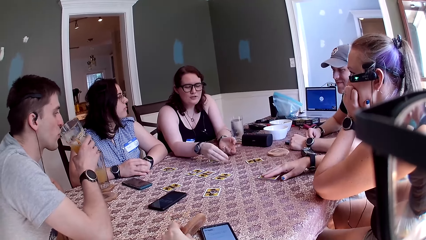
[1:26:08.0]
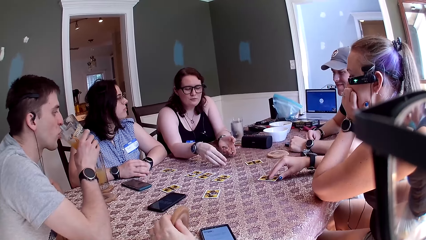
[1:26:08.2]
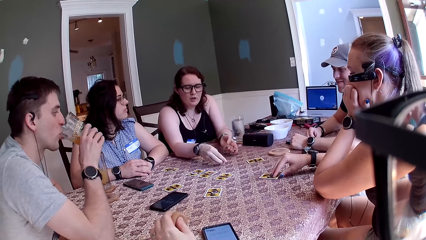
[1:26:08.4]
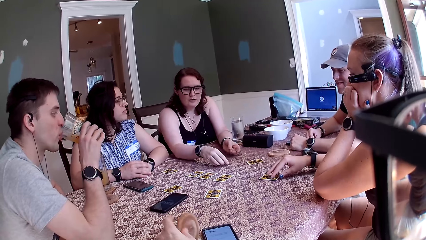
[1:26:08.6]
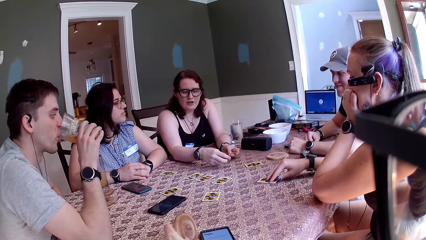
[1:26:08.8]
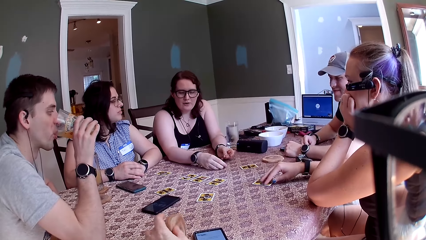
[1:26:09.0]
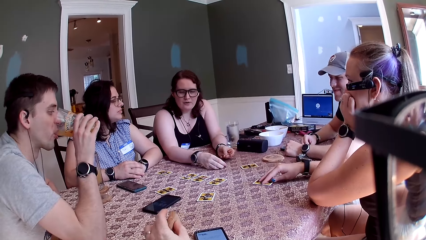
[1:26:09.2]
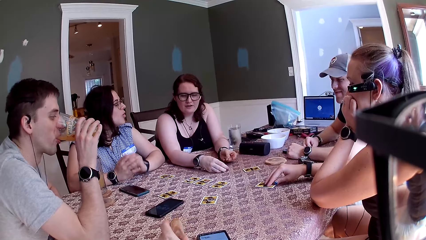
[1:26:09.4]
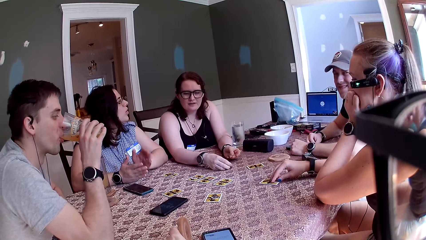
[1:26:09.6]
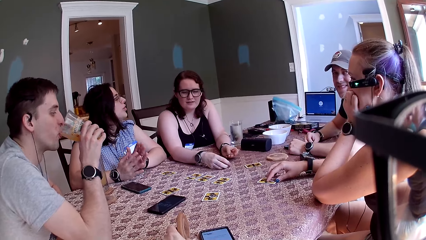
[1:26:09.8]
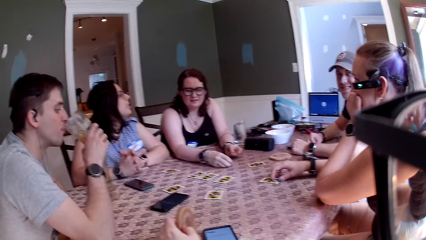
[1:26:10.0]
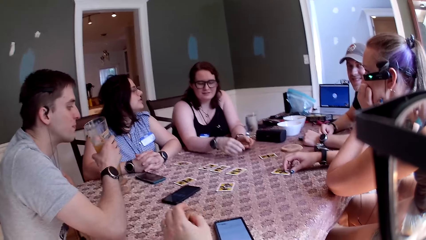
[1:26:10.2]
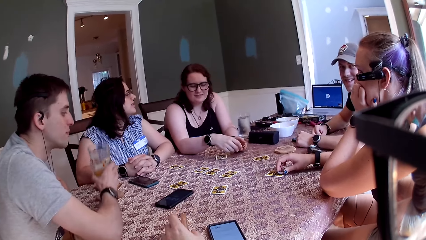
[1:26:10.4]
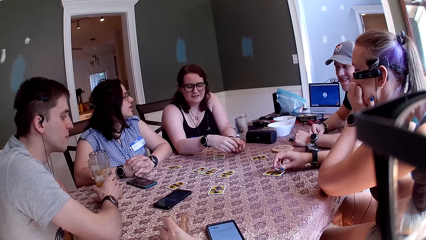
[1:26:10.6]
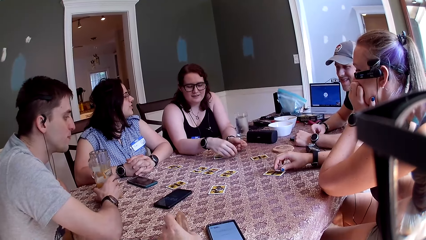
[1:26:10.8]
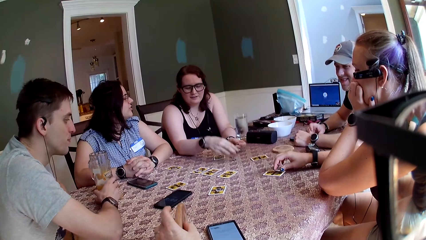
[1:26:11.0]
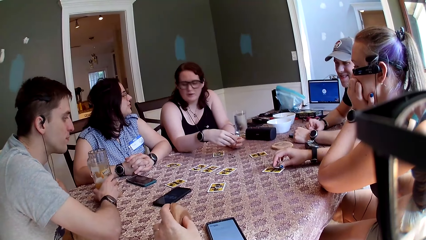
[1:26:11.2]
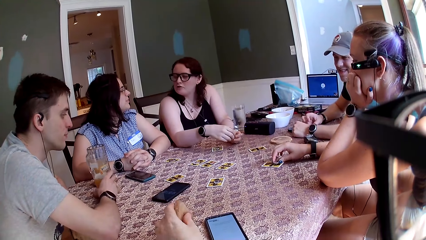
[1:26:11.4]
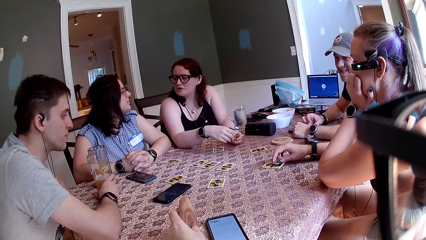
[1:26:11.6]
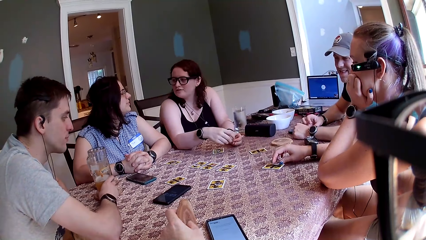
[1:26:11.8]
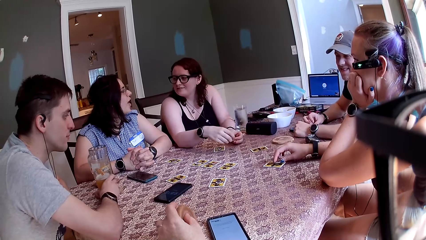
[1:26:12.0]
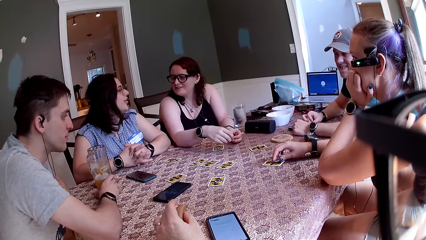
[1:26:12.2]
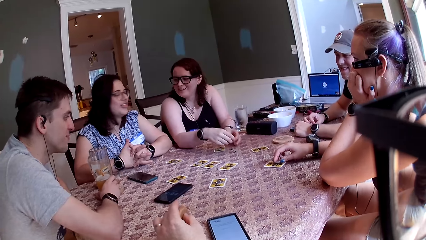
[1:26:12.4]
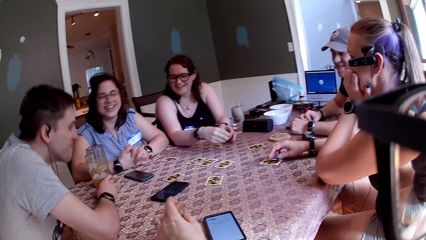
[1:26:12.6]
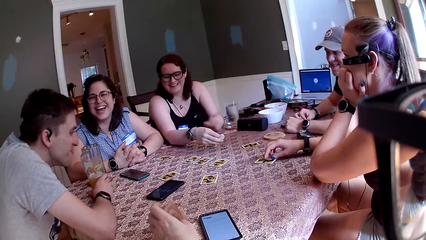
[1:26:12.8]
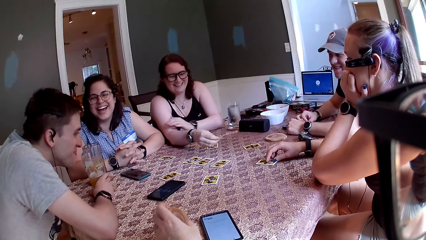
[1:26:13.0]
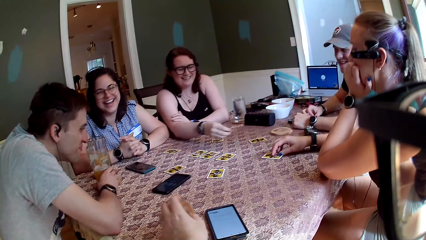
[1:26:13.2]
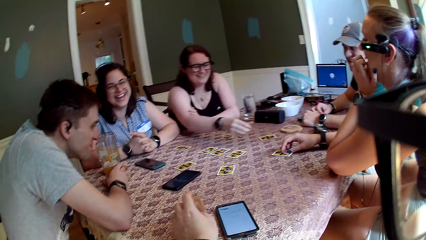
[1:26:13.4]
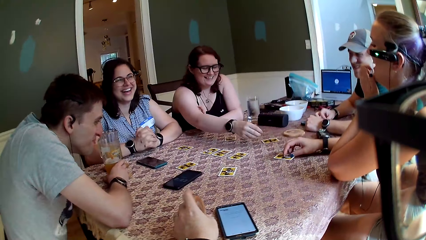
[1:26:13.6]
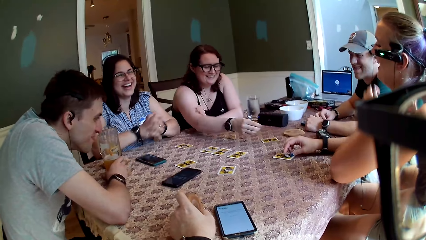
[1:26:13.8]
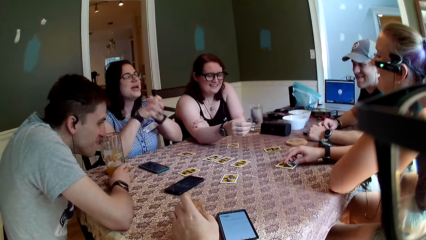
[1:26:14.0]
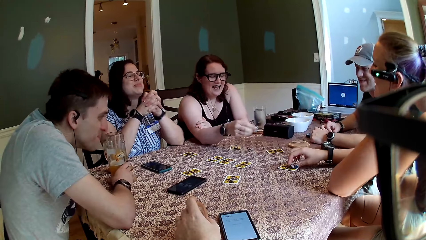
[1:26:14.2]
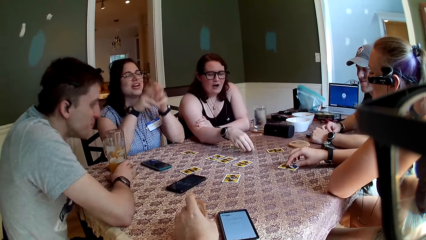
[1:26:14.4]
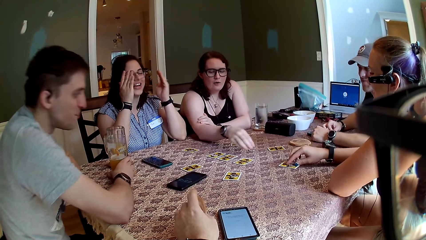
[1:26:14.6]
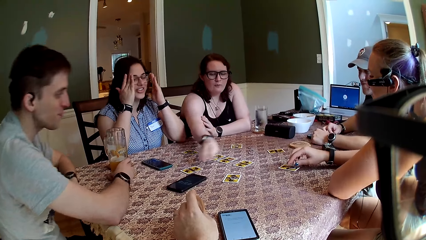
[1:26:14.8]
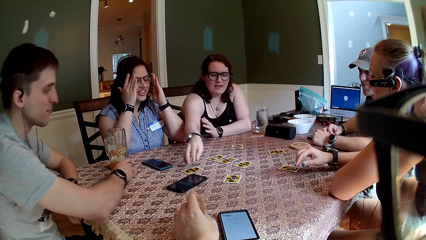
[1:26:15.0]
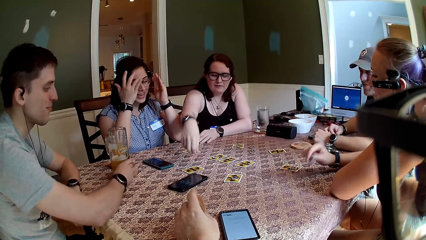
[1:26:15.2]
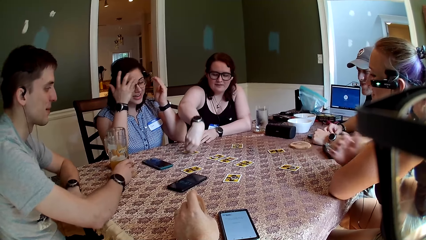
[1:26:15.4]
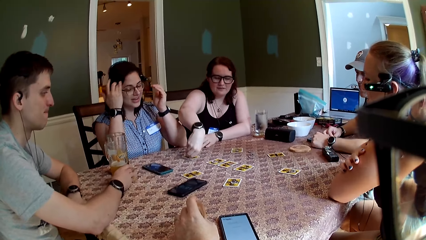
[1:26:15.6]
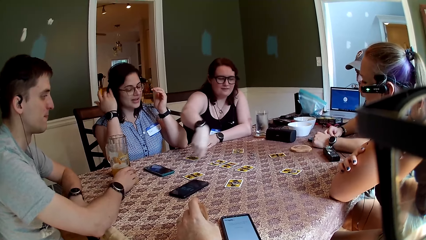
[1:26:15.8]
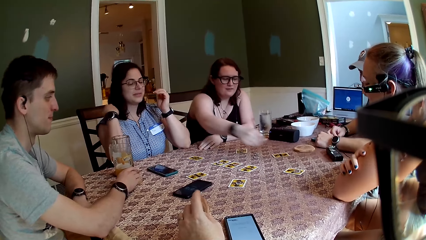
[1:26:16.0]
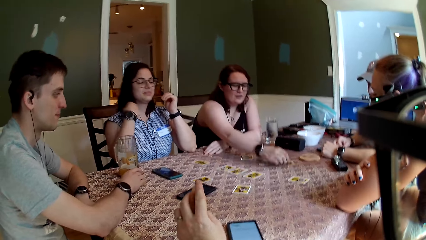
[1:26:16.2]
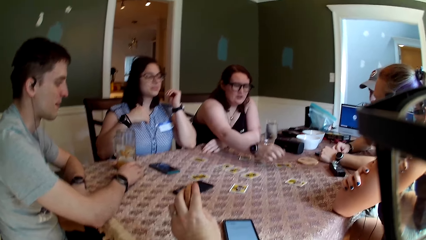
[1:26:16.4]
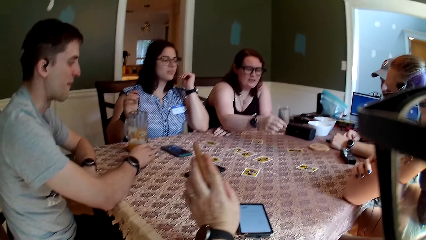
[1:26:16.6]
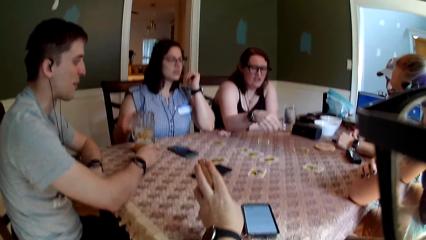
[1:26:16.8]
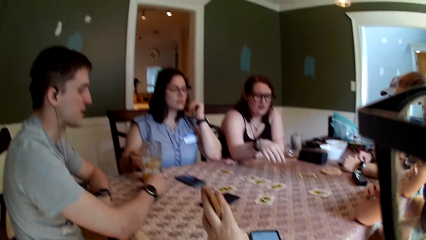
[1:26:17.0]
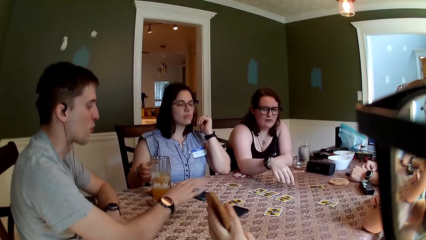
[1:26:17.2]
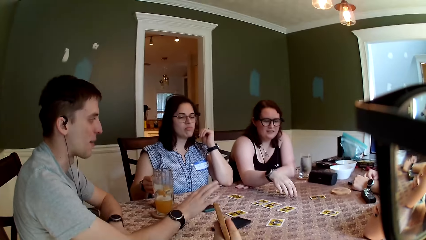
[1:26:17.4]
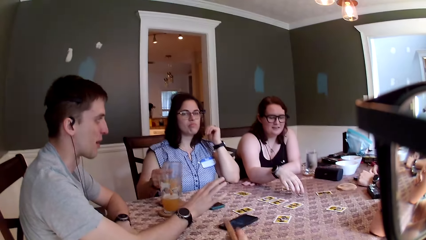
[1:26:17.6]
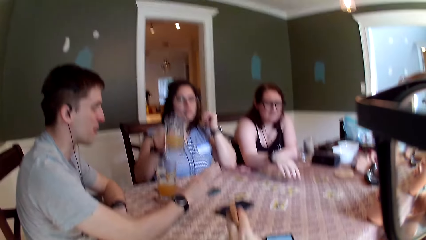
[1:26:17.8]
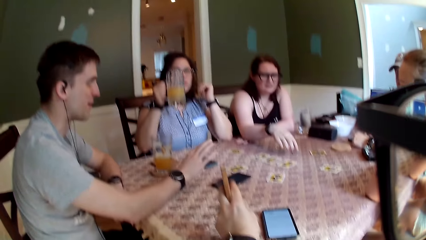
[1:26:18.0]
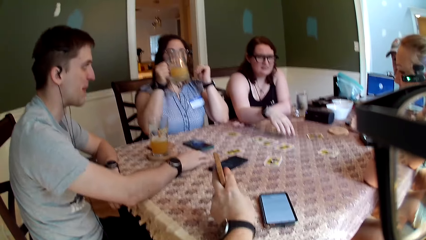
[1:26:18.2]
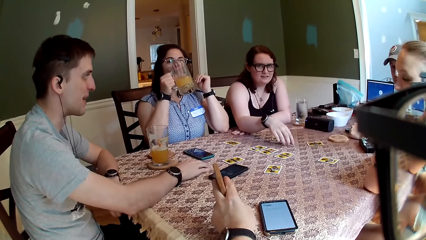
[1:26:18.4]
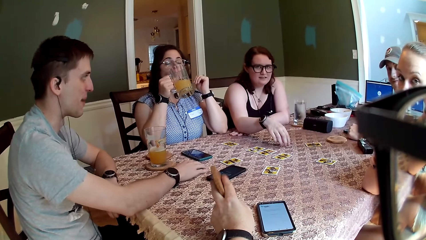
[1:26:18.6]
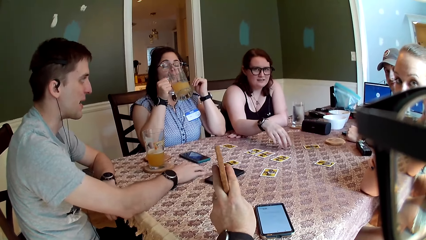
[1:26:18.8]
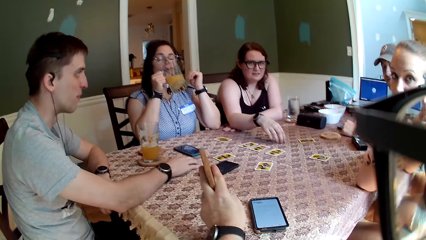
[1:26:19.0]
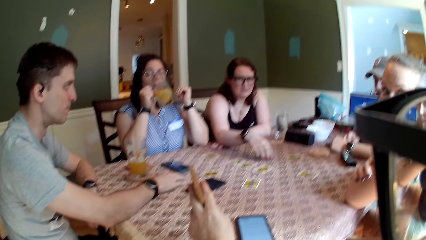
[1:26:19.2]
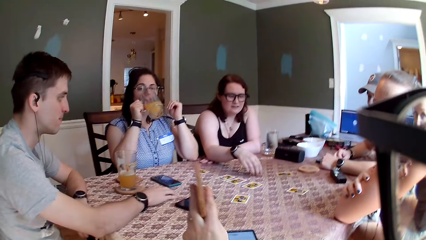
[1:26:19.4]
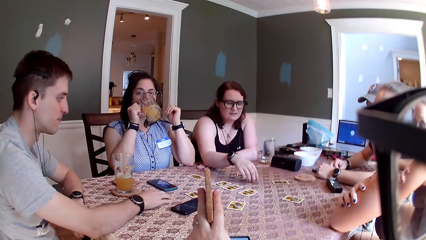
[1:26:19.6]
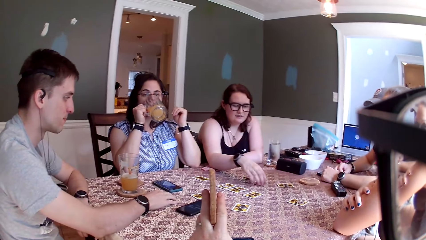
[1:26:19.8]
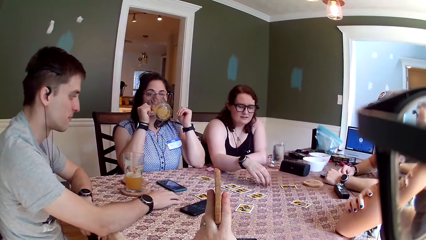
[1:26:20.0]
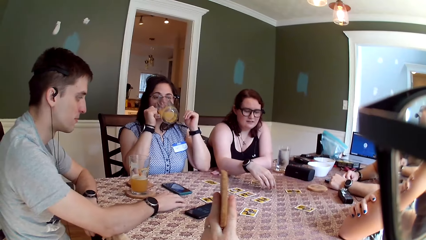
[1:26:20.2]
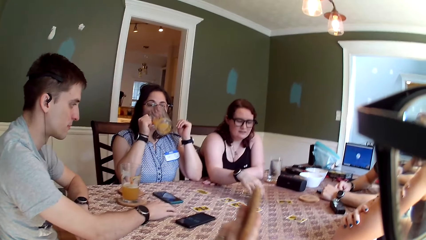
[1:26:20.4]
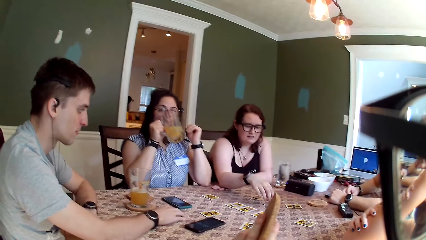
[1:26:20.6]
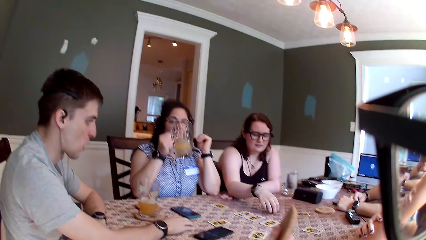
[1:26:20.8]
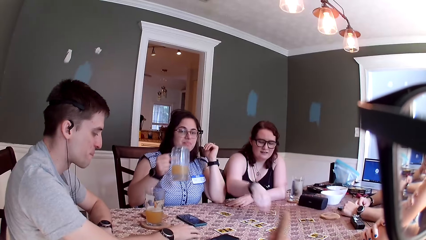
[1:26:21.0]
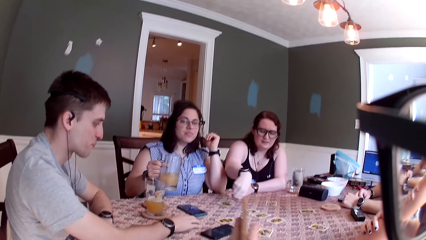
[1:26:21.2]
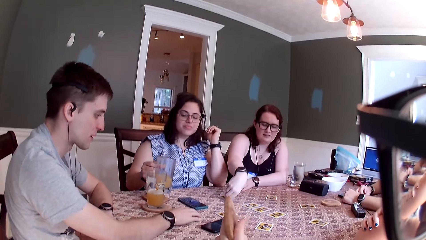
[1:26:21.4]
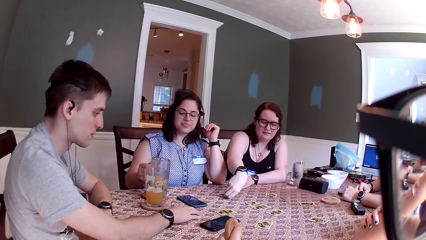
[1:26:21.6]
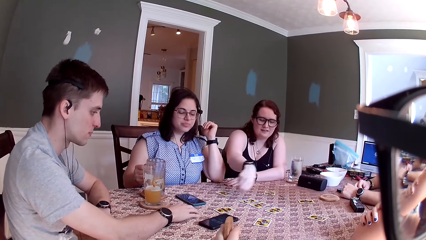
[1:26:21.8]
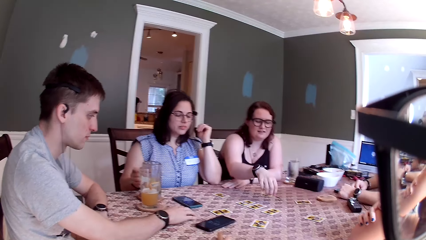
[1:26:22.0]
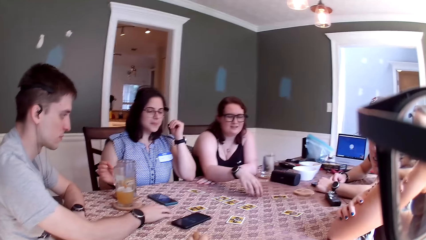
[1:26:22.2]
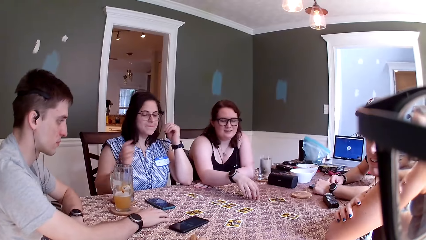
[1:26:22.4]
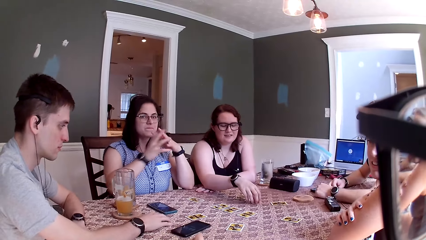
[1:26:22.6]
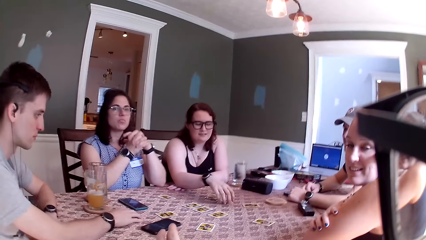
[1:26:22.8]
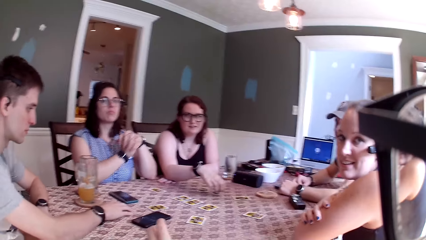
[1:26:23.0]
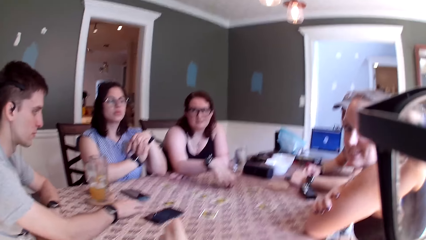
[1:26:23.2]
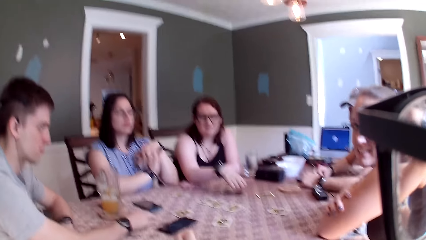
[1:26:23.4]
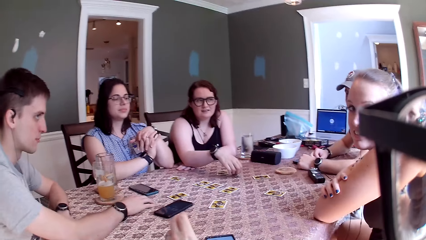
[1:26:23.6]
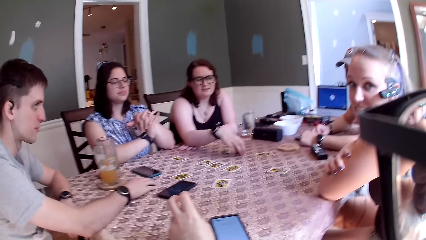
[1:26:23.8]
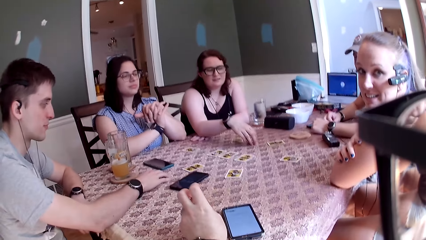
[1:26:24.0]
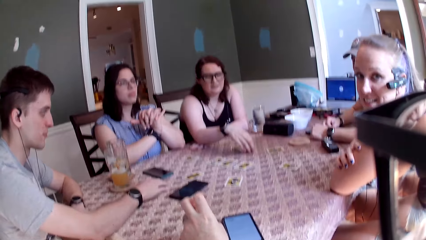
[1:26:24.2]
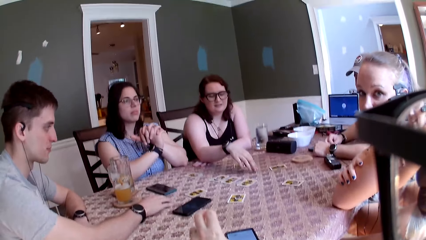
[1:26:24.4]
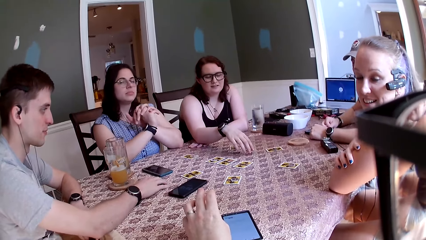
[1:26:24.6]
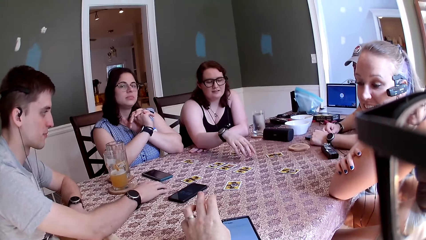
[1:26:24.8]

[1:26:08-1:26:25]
The man lifts the cup to his mouth with his right hand and drinks from the cup. The camera wearer speaks to the group of people. The second woman converses with the first woman. The man drops the cup on the table with his right hand. The first woman stretches her right hand. The second woman converses with the first woman. The first woman drops a chip on the table, picks a chip on a card on the table with her right hand, and places the chip on a card on the table with her right hand. The second woman converses with the first woman. The camera wearer converses with the man. The man converses with the group of people. The second woman holds a cup on the table with her right hand, lifts the cup towards her mouth, and drinks from the cup. The camera wearer converses with the group of people. The second woman keeps the cup on the table. The first woman places a stone on a card on the table with her right hand and moves her right hand away from the card. The second woman locks her hands together.
